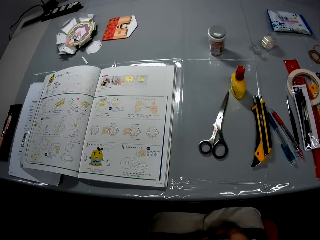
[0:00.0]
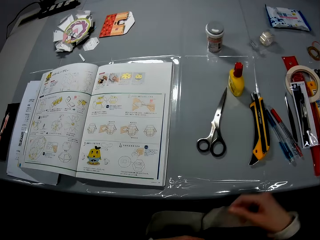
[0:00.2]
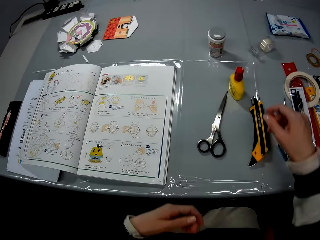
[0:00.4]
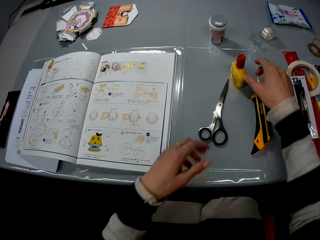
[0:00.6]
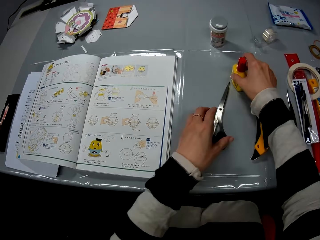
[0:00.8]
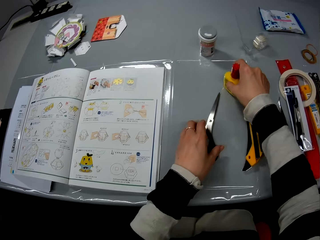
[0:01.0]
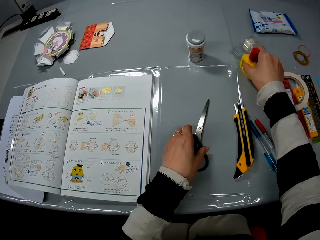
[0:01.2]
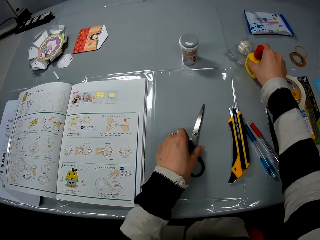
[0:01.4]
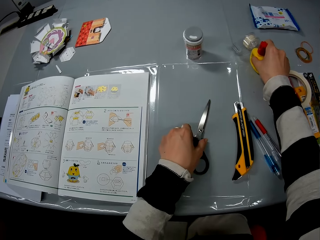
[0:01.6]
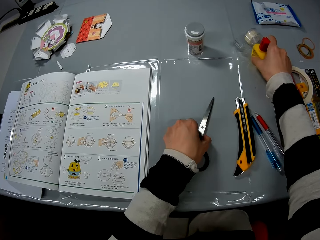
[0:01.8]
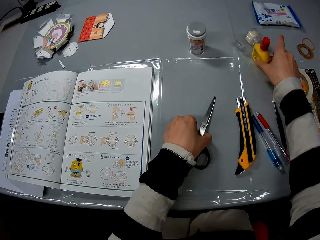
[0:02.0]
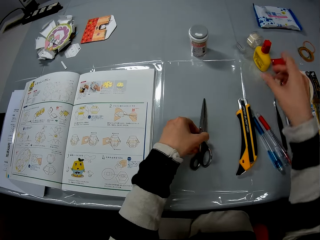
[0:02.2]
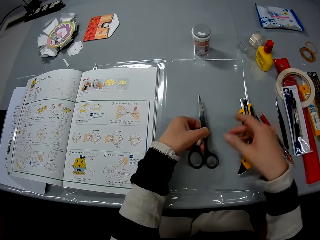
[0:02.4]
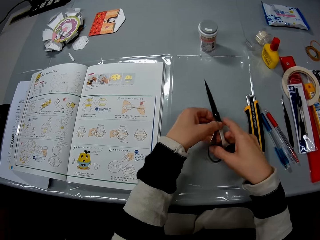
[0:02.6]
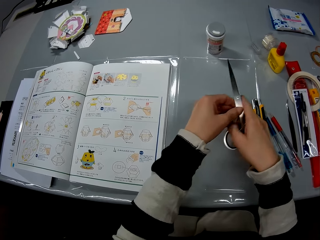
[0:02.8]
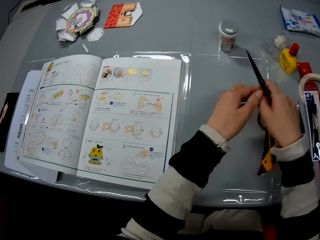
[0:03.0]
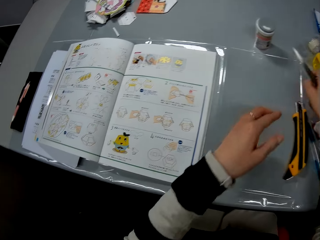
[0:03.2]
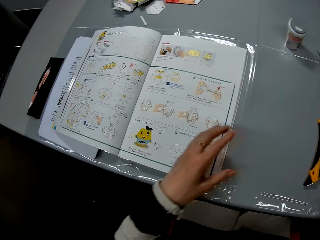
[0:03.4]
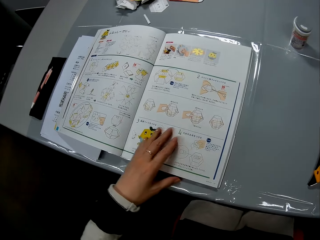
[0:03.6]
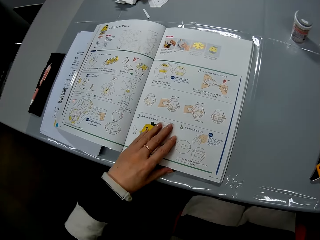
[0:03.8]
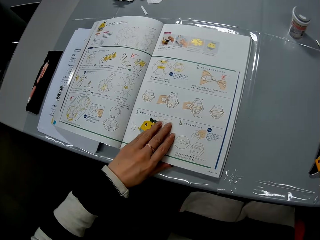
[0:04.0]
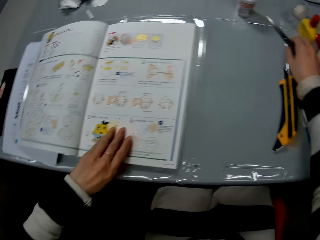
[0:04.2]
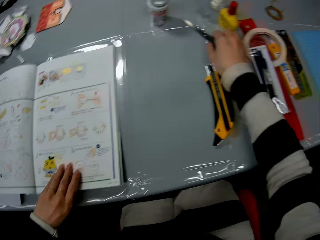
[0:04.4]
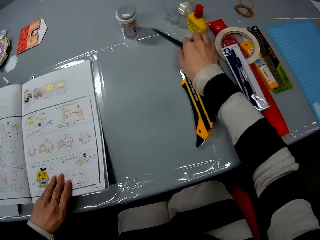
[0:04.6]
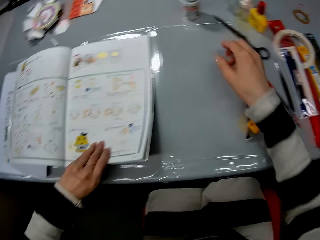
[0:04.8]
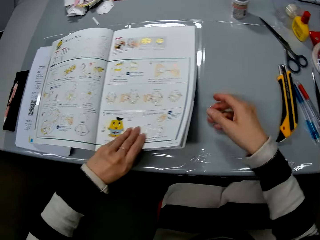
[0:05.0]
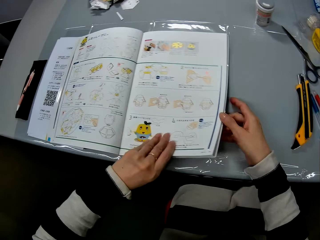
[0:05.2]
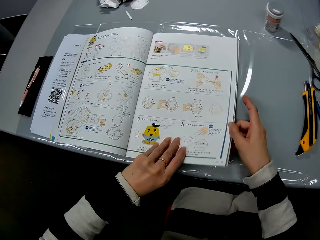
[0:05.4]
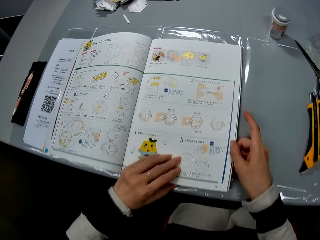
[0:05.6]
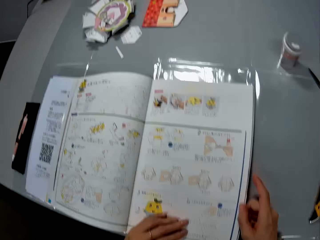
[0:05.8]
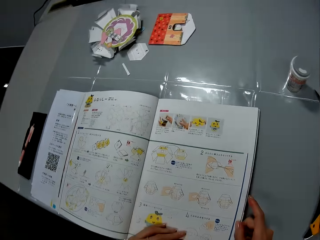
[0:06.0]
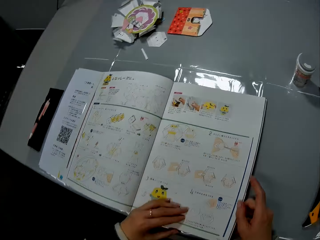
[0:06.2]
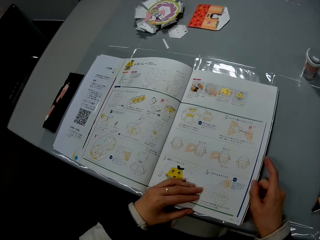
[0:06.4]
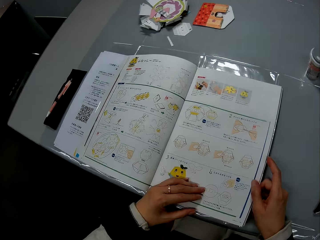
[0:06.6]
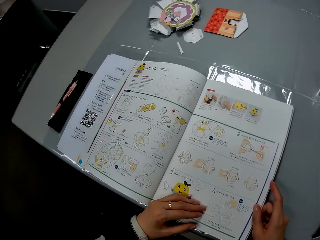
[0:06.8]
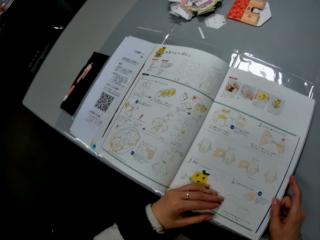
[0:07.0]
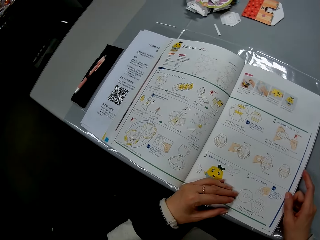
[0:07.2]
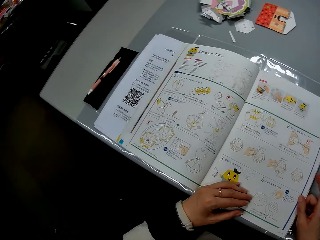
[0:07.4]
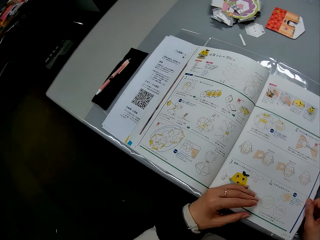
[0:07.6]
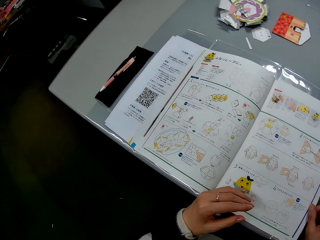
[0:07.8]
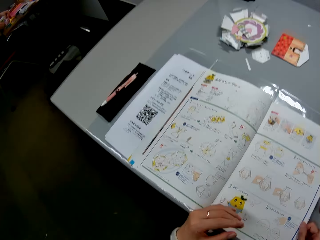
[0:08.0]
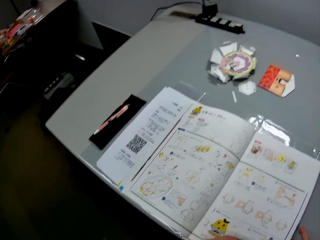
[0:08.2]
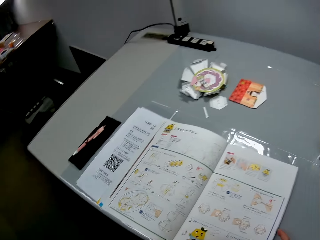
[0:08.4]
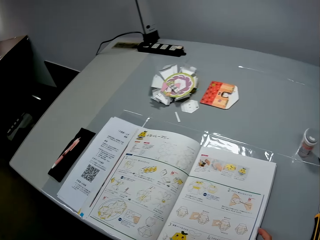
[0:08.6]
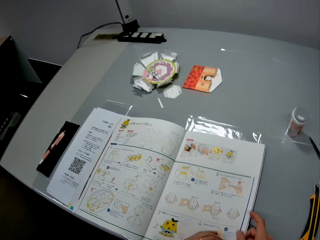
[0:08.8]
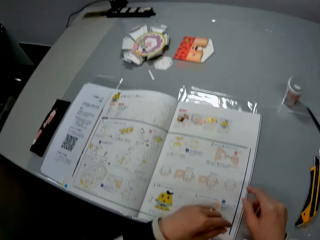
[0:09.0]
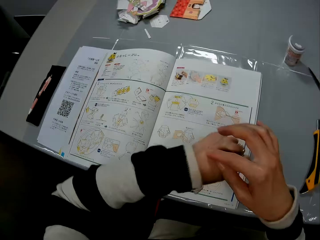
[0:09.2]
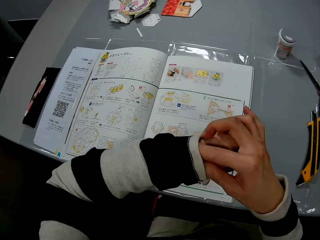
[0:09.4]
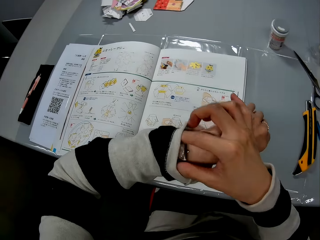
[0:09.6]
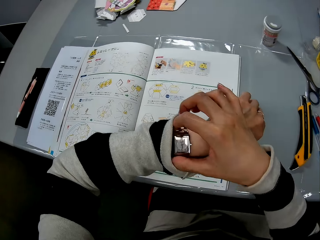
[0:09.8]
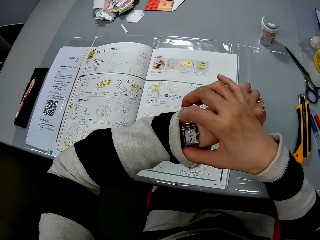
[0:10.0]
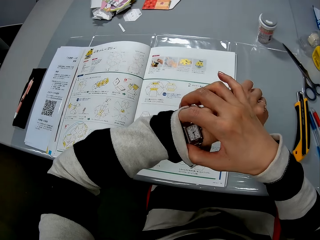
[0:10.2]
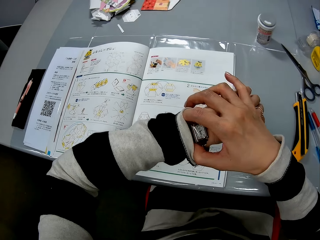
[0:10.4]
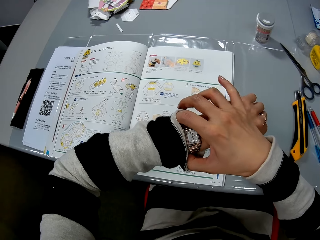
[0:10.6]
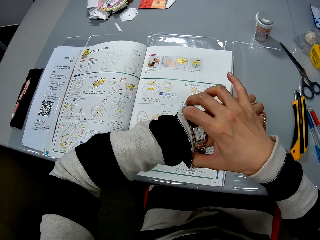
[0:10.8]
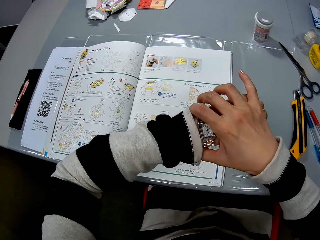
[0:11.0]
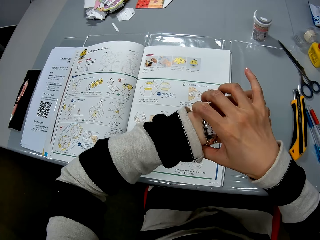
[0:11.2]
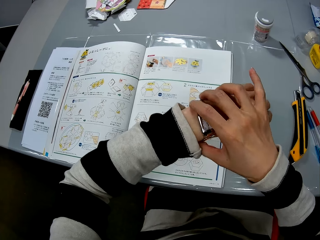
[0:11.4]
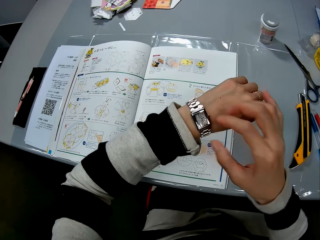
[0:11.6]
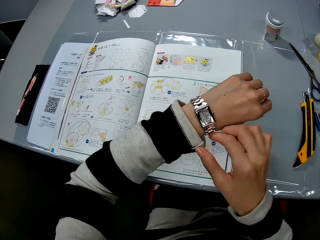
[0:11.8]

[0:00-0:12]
The camera wearer moves a glue bottle. She picks up the glue bottle from a table with her right hand. She picks up a pair of scissors from the table. She exchanges the scissors to the other hand. She picks up a manual. She drops the pair of scissors on the table. She moves the instruction manual on the table with her left hand. She holds the manual with the other hand. She removes a hand from the manual. She adjusts her wrist watch on her left hand.

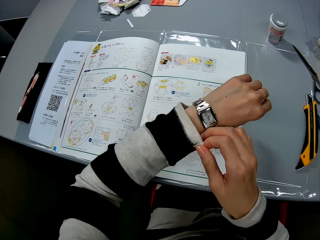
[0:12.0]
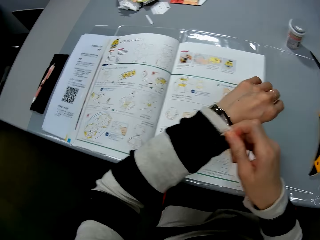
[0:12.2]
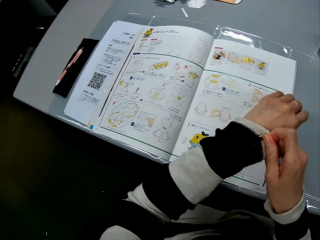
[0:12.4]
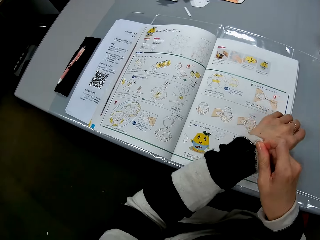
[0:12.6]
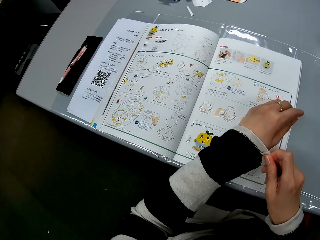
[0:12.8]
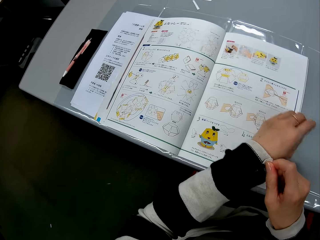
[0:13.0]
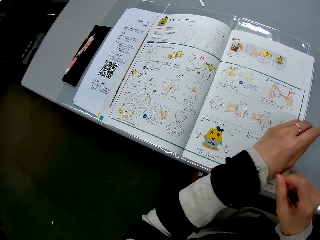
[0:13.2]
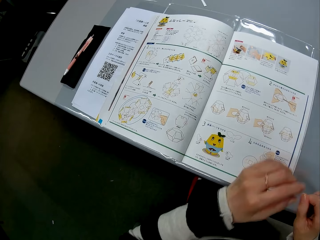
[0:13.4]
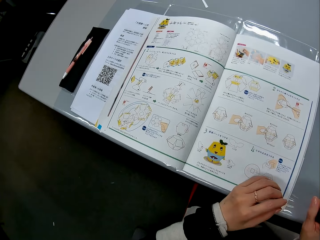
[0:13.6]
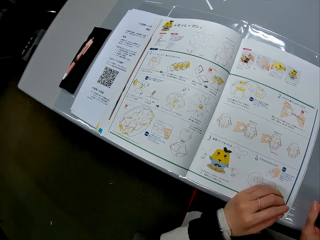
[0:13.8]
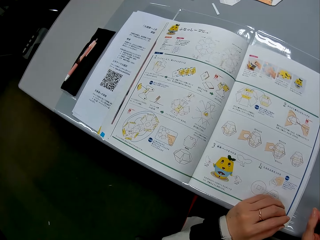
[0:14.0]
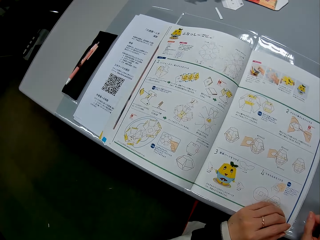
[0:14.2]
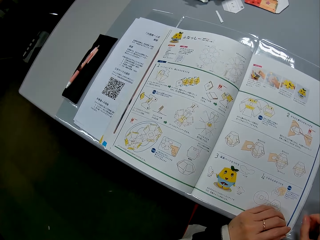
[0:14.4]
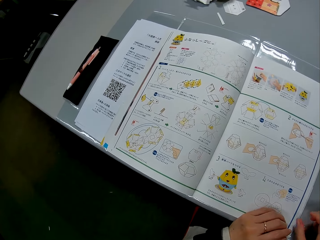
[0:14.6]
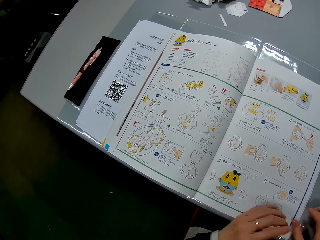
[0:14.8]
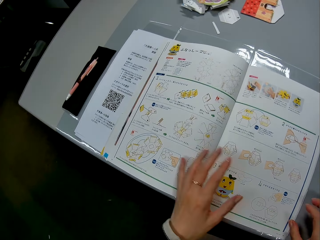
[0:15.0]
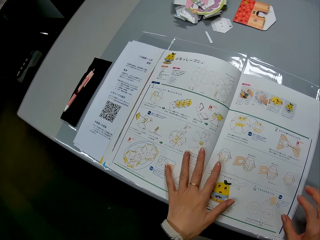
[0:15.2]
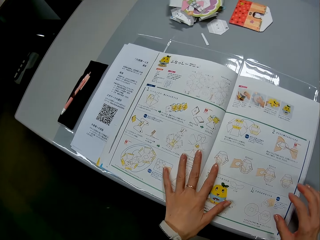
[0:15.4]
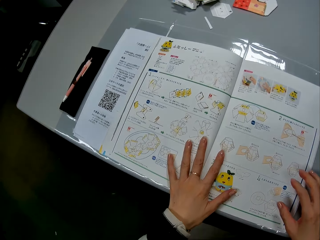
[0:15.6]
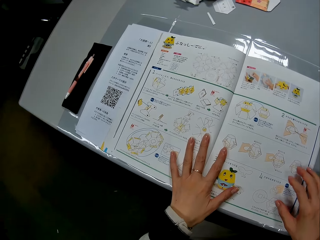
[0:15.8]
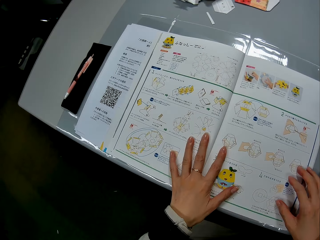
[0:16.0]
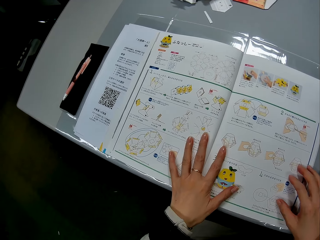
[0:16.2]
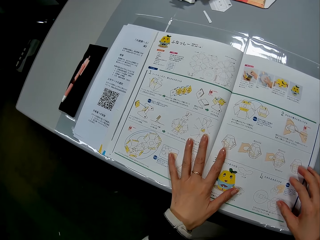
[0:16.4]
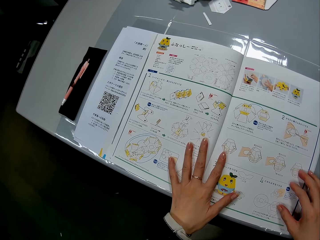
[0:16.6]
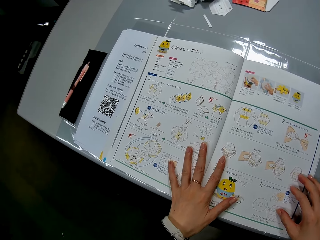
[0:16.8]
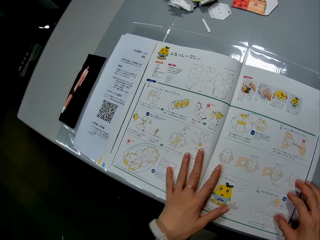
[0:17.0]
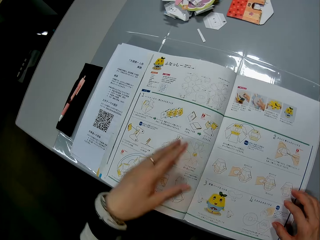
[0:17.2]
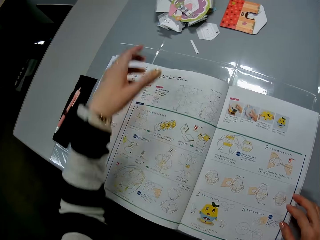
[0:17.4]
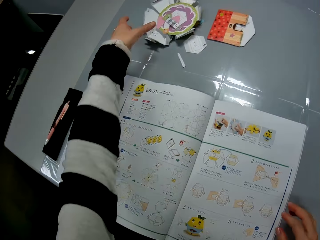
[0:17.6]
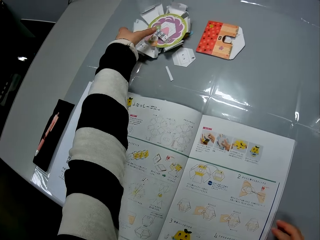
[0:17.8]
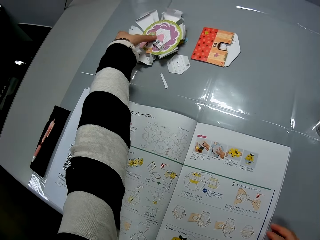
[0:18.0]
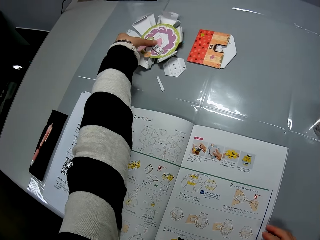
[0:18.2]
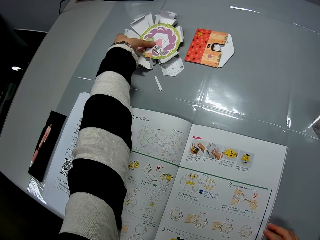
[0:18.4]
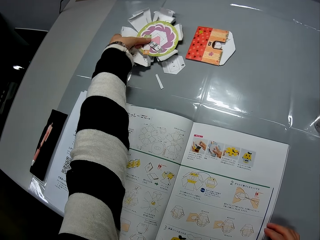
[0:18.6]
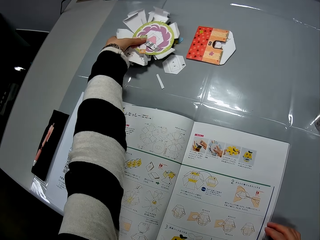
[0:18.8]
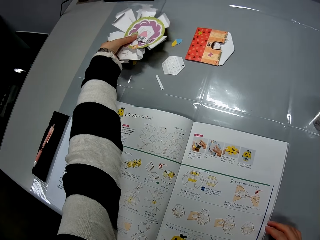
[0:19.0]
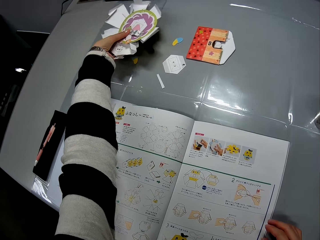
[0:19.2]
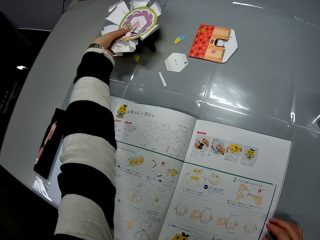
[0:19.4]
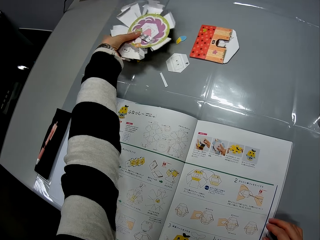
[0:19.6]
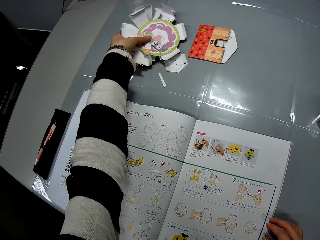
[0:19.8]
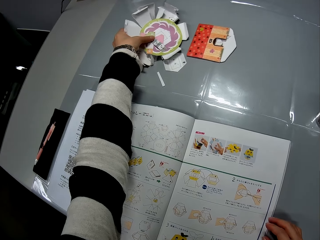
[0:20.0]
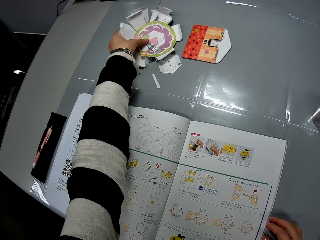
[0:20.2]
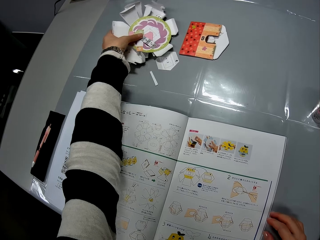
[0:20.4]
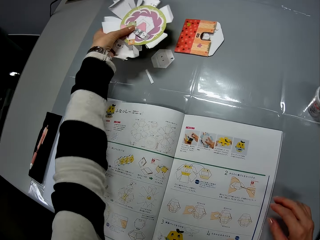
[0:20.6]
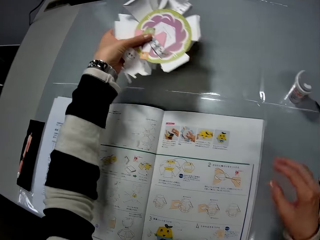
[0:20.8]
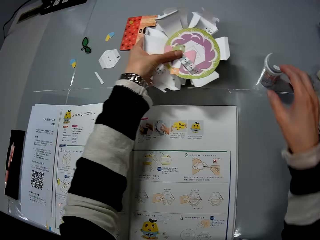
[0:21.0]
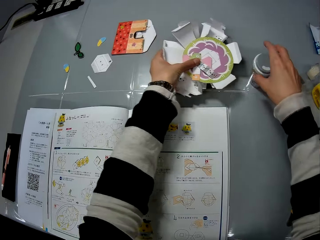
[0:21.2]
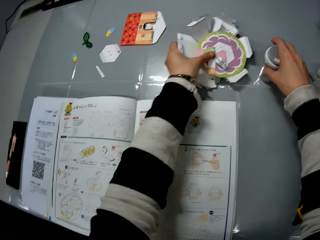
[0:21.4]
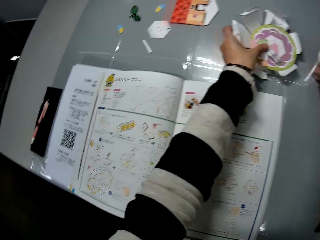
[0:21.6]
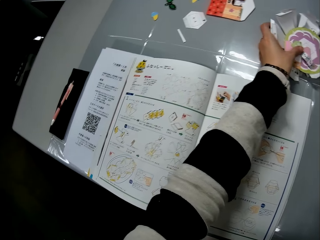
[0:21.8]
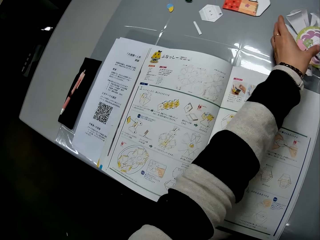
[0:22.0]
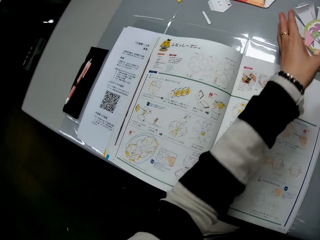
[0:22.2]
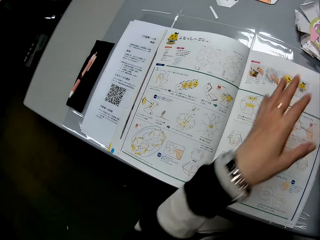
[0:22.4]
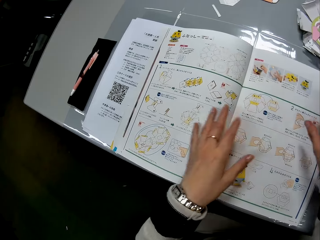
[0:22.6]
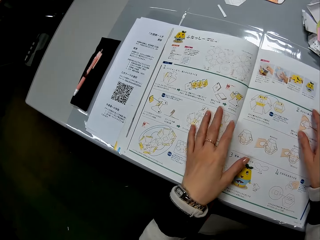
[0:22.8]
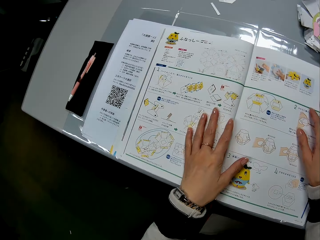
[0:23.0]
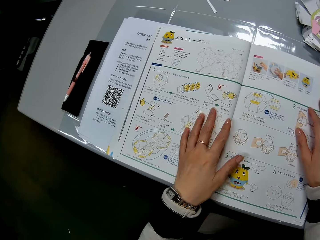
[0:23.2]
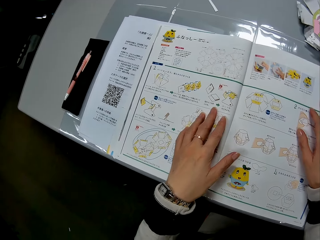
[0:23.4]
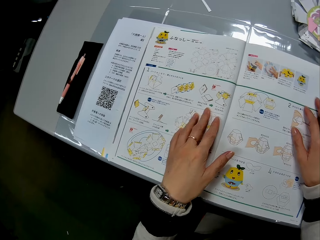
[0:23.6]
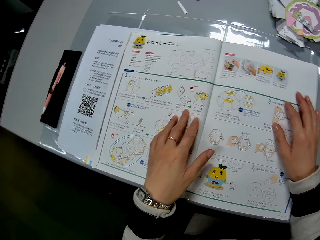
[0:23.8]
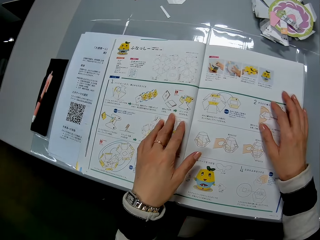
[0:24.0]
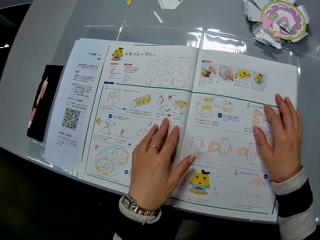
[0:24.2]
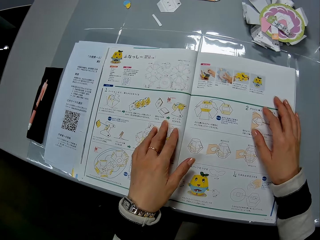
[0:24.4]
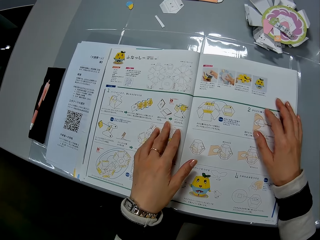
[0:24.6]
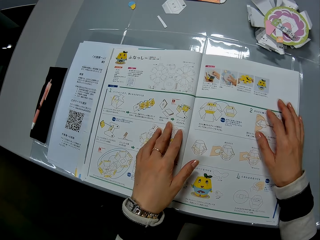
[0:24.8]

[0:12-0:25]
The camera wearer covers her wrist watch with her sleeve. She pulls a top. She places her hands on the instruction manual and the table. She moves her hands on the manual. She picks up a craft paper or crafting paper from the table with her left hand. She puts the crafting papers on the table, lifts the crafting paper, and touches a stick can on the table with her right hand. She drops the craft paper on the table with her left hand. She moves something. She places her hands on the instruction manual.
